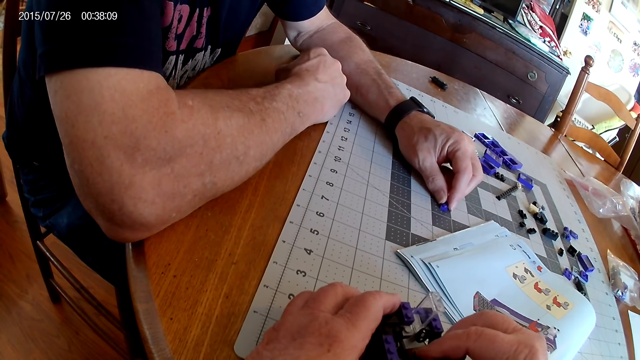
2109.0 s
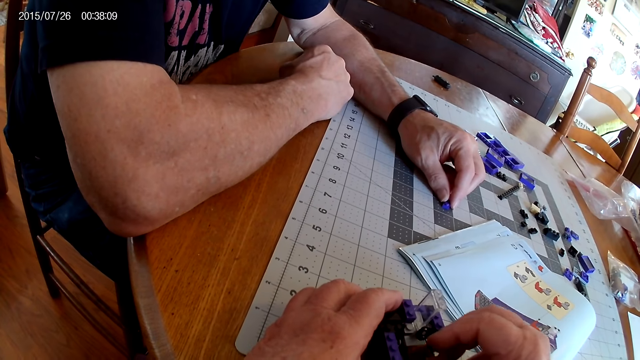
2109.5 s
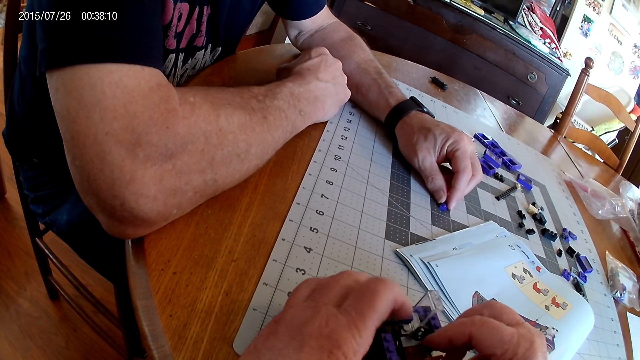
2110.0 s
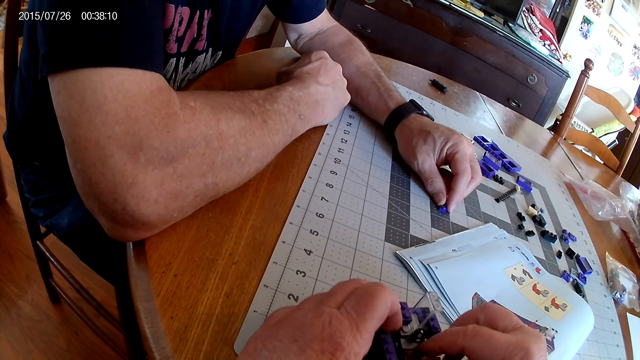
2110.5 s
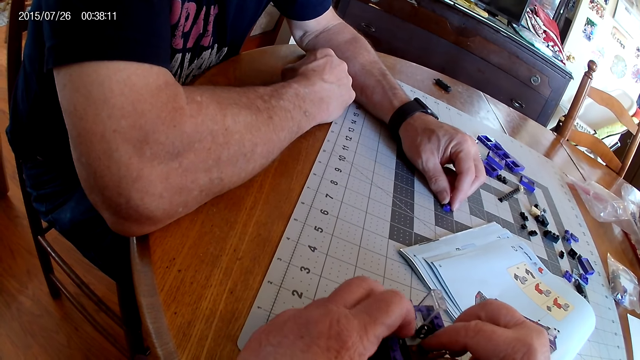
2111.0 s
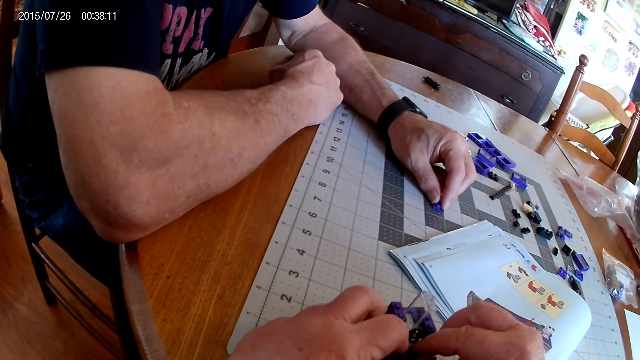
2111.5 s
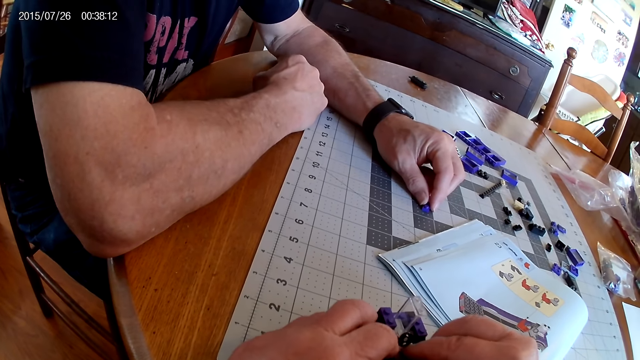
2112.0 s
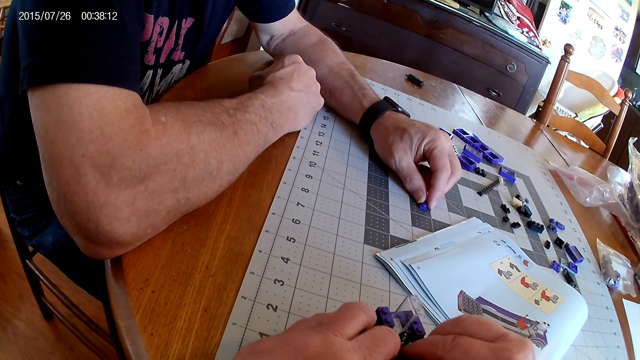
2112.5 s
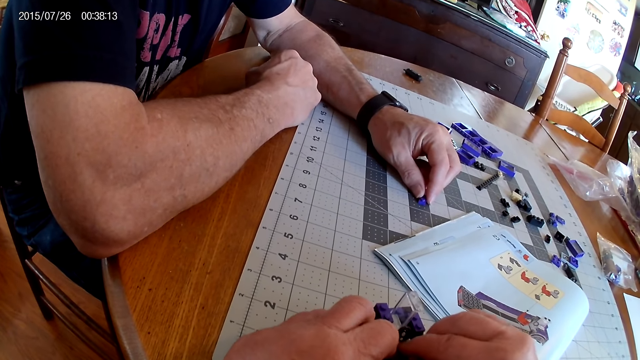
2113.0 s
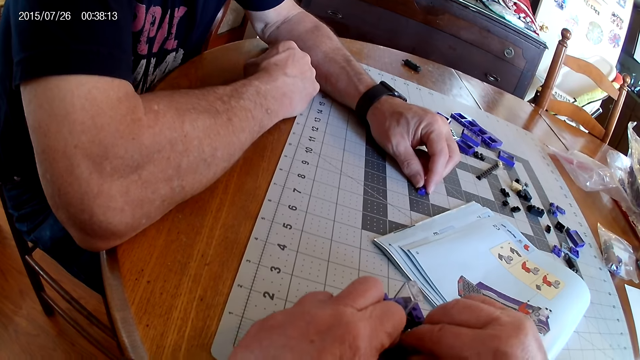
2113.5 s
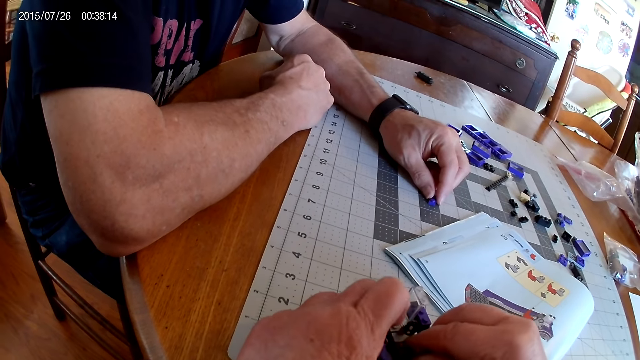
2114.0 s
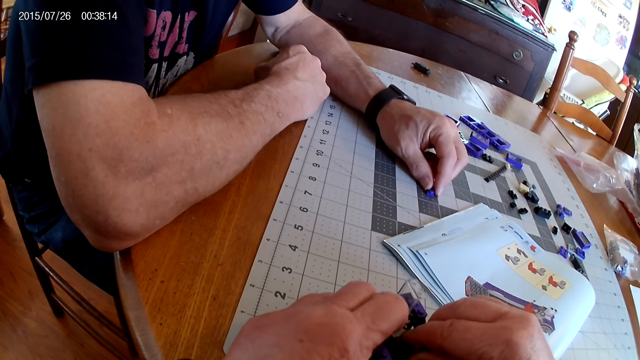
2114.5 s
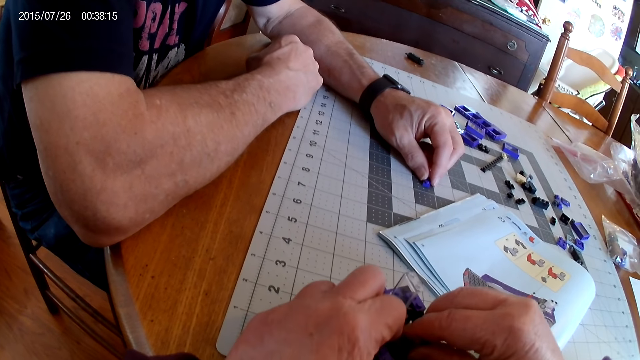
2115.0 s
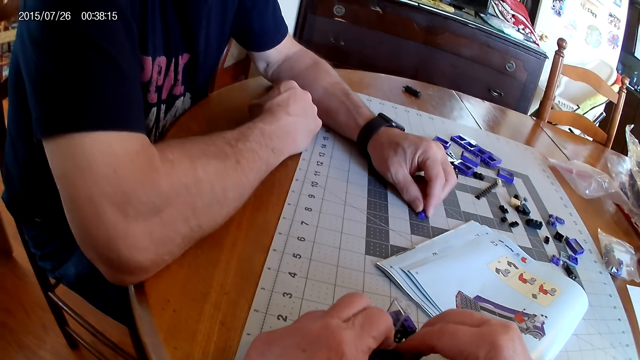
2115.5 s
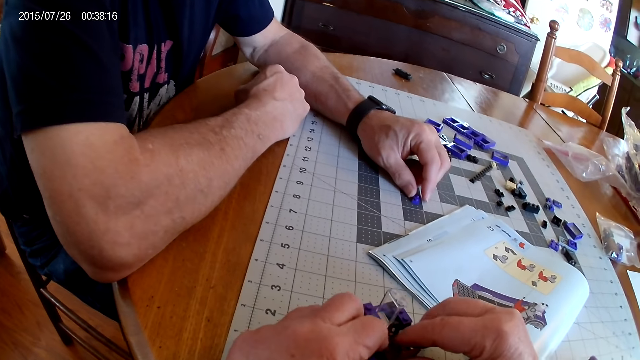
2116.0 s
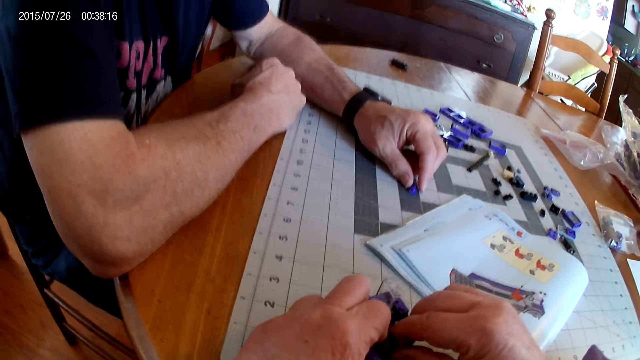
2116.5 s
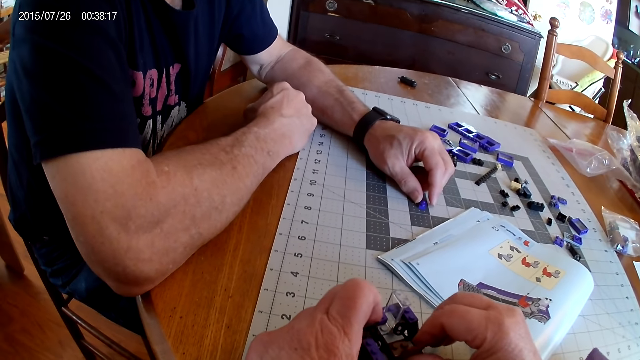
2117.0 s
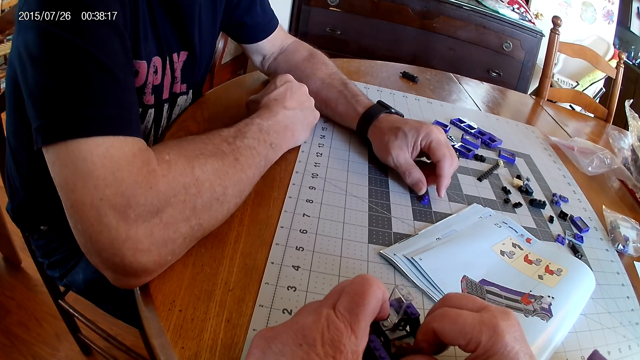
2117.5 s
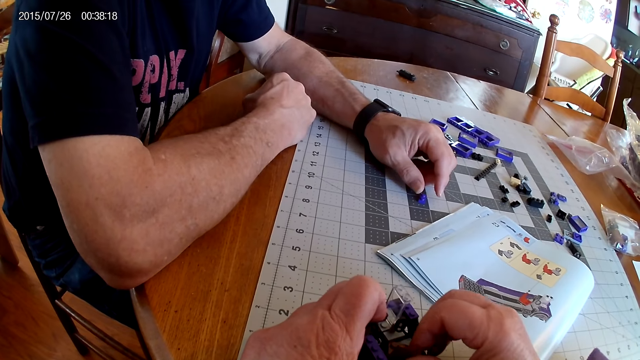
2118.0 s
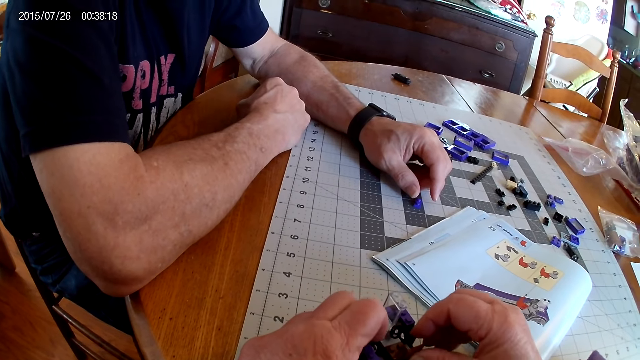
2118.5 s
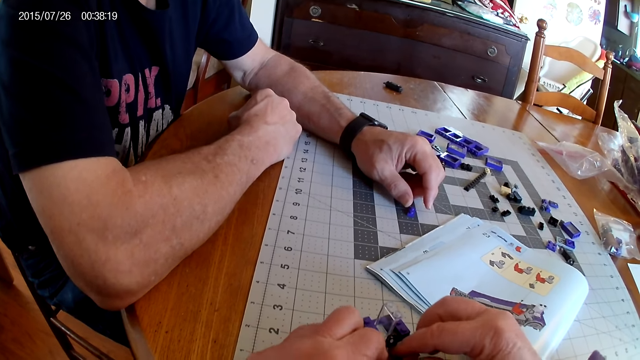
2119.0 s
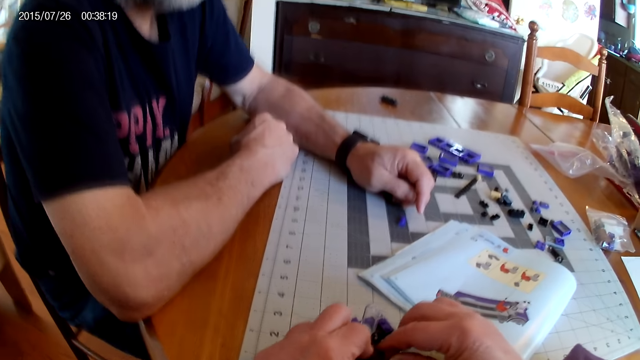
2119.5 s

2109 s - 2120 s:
The camera wearer fixes the plastic piece on a plastic model.

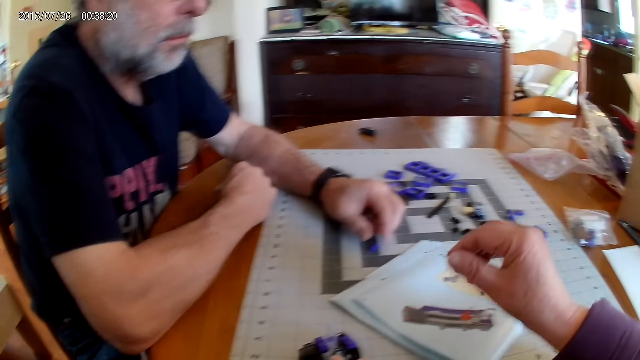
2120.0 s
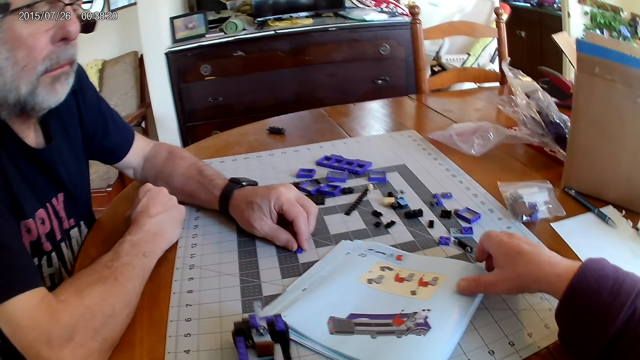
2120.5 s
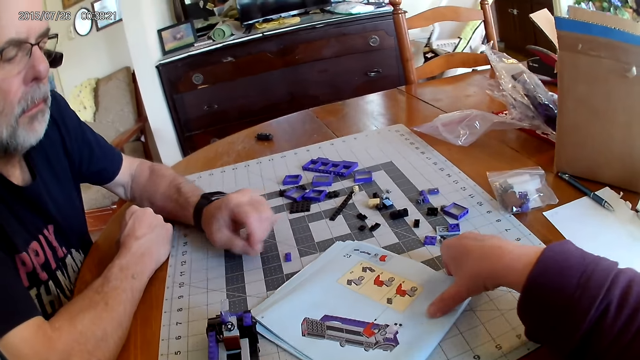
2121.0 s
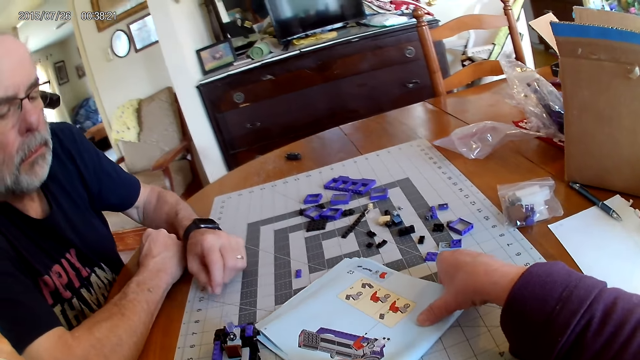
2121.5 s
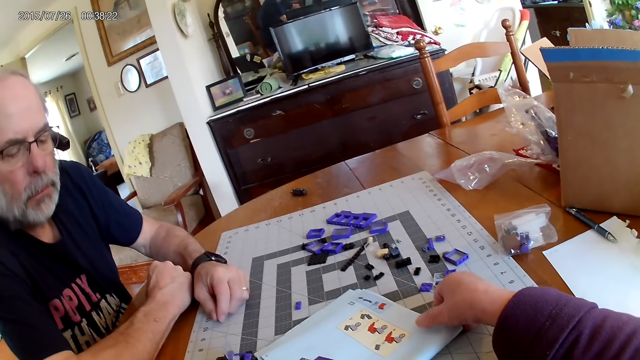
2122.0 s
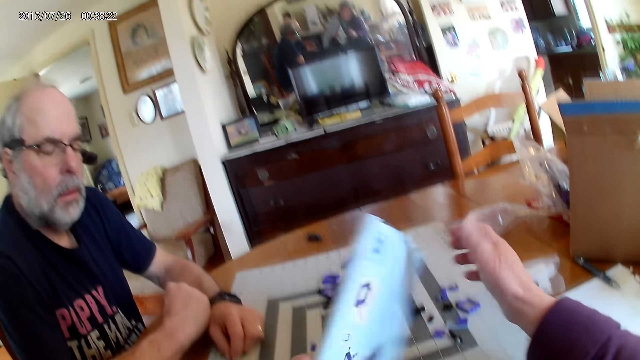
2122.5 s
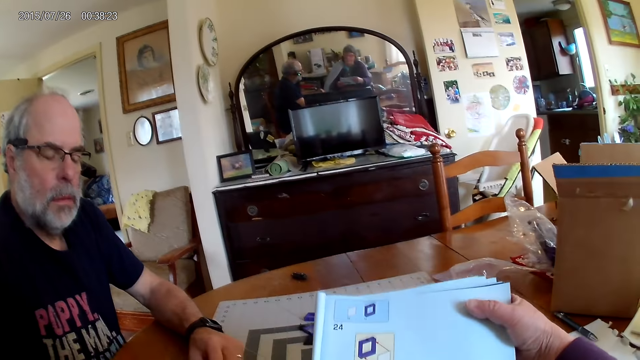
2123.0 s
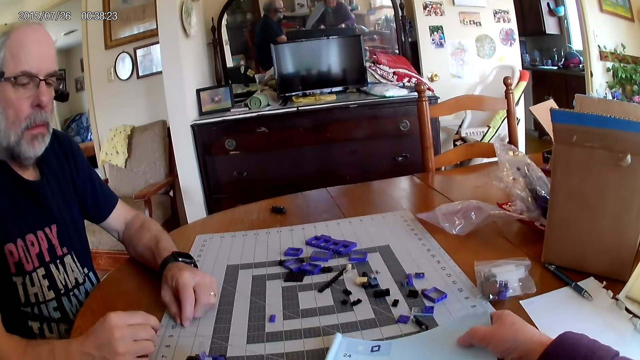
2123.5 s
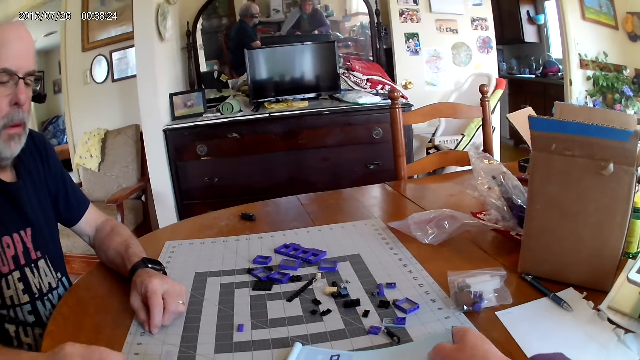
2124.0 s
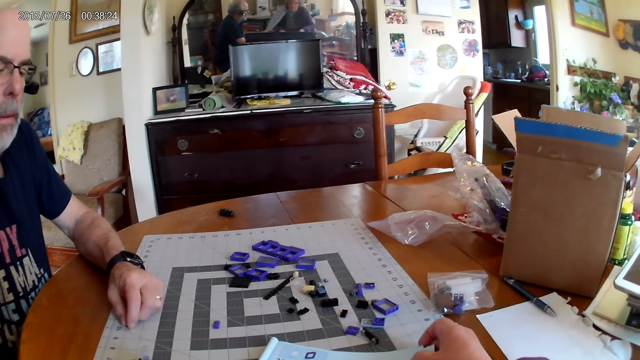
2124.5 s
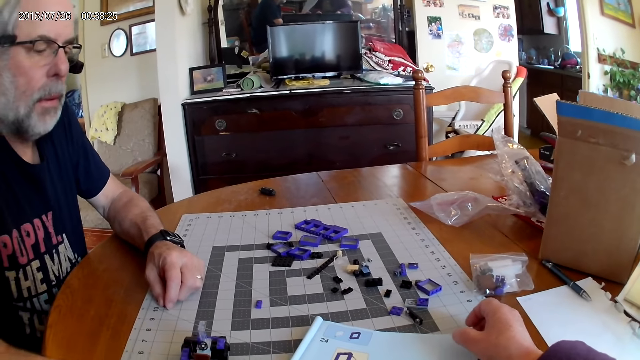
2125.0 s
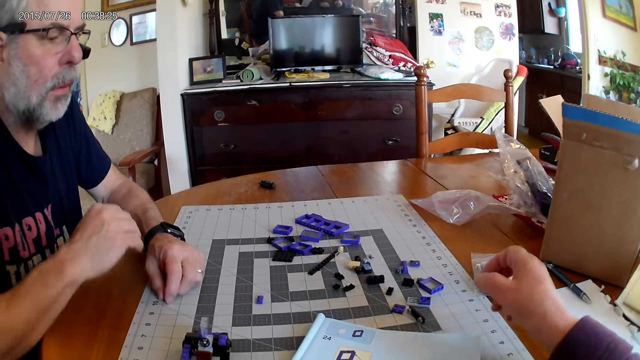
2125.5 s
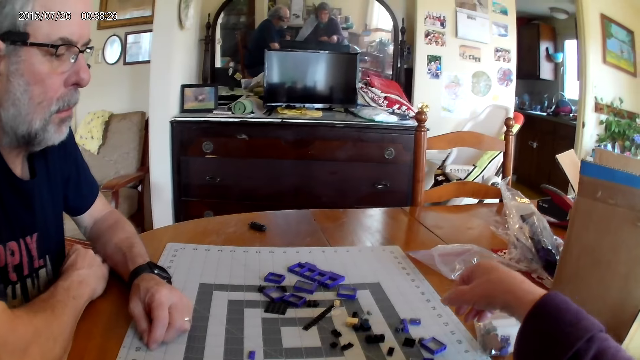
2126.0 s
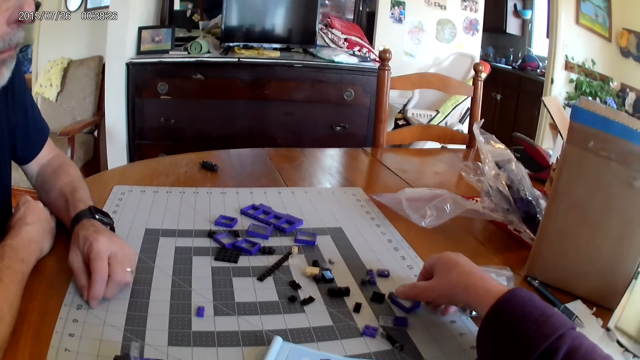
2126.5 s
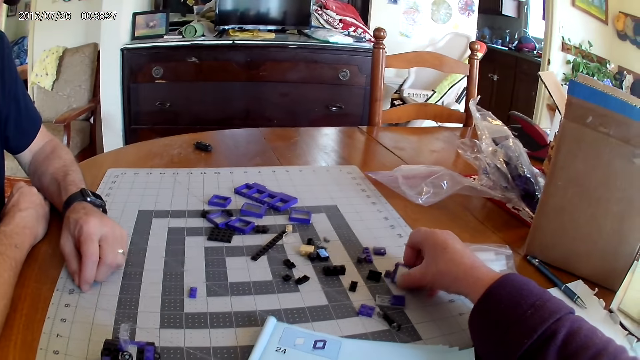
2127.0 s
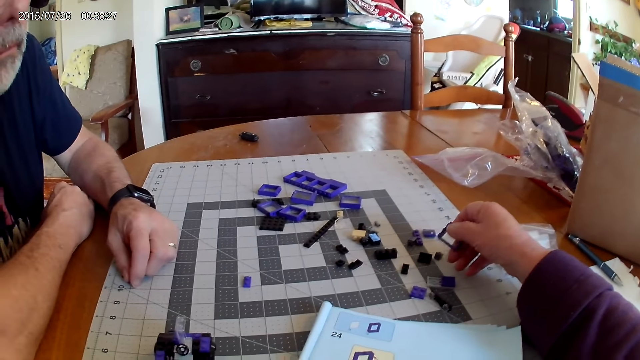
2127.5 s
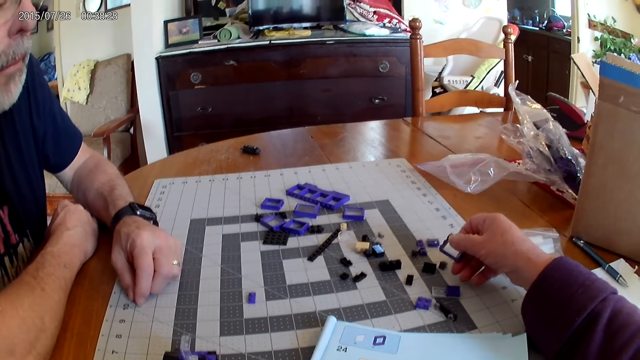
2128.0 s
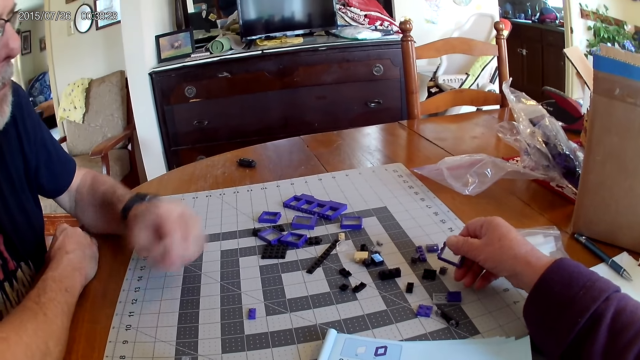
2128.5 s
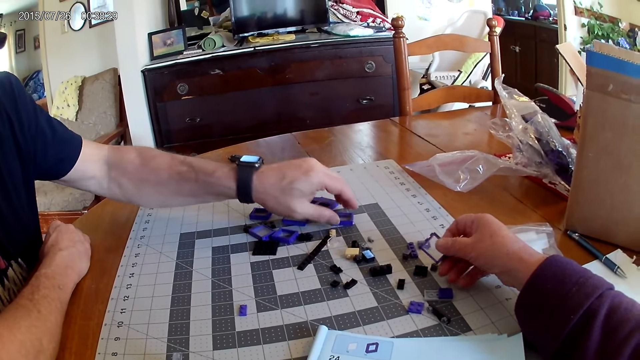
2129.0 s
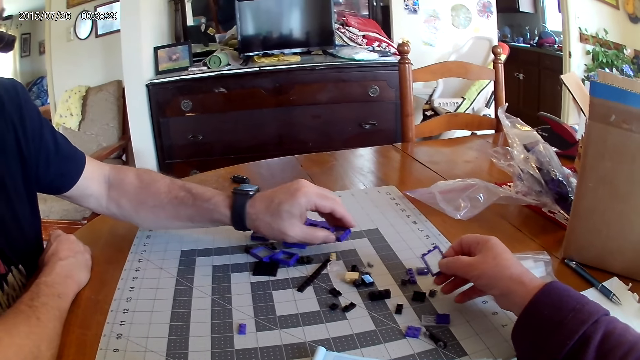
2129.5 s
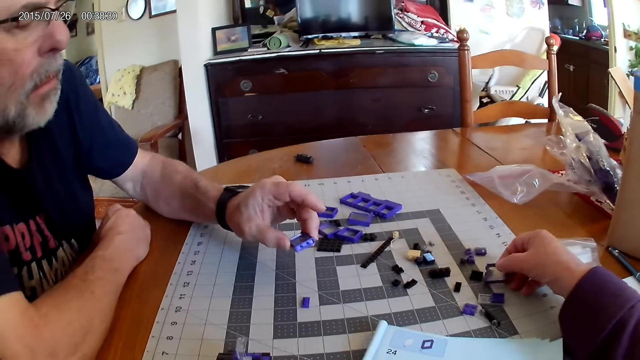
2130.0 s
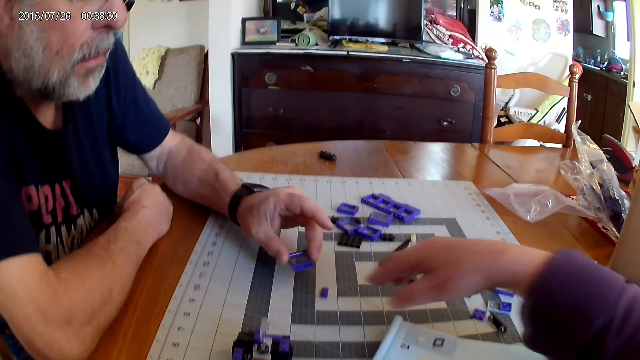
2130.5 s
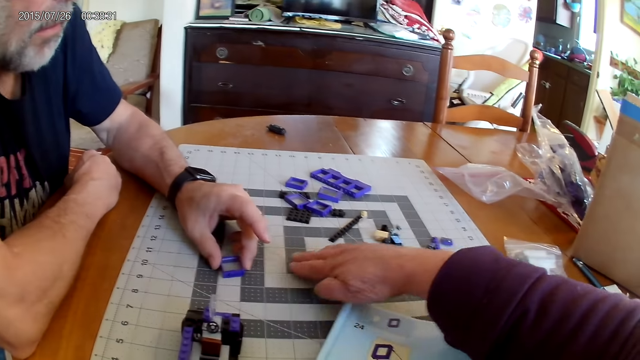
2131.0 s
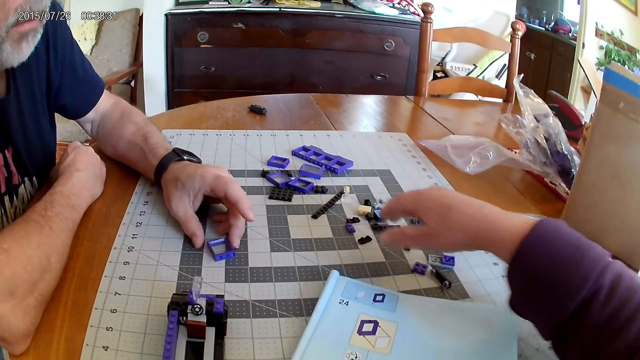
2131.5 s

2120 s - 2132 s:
The camera wearer holds the instructional manual book. They pick the plastic pieces.
